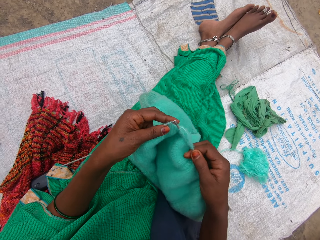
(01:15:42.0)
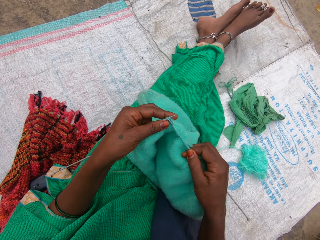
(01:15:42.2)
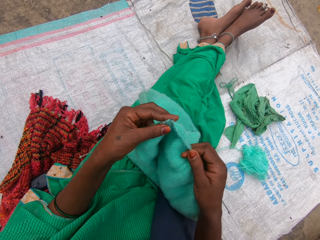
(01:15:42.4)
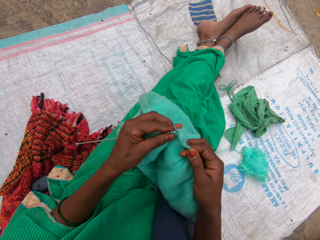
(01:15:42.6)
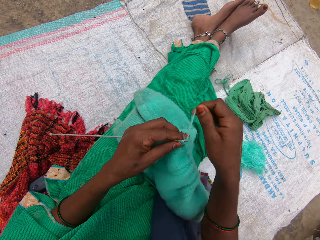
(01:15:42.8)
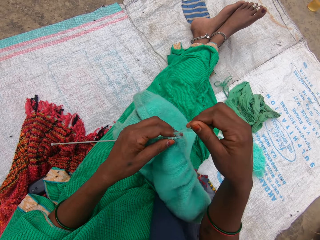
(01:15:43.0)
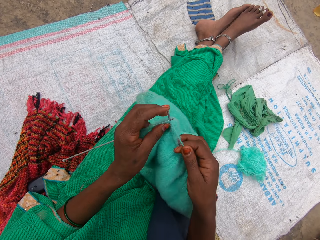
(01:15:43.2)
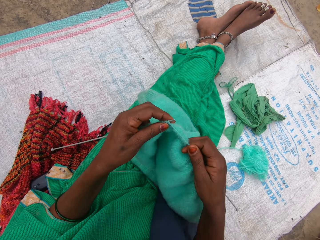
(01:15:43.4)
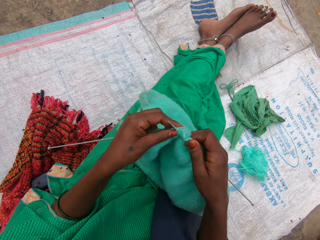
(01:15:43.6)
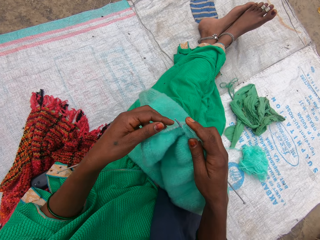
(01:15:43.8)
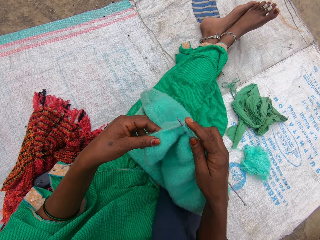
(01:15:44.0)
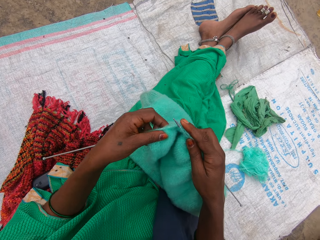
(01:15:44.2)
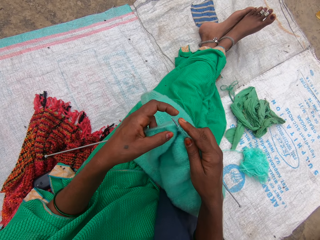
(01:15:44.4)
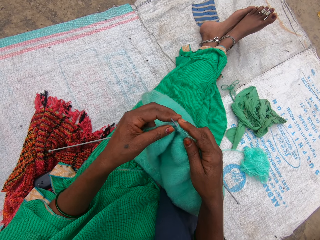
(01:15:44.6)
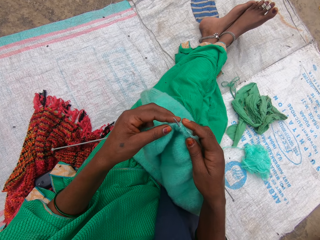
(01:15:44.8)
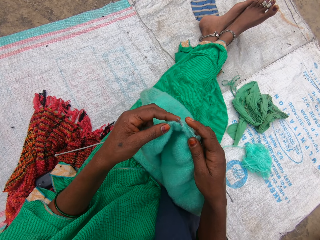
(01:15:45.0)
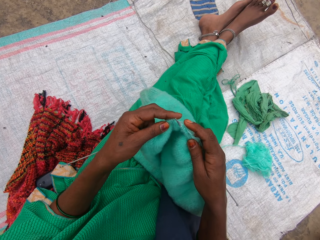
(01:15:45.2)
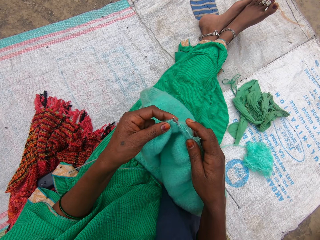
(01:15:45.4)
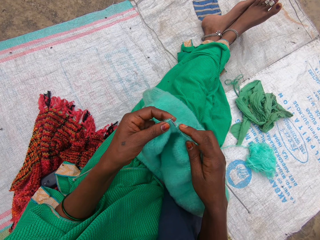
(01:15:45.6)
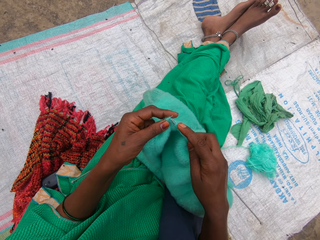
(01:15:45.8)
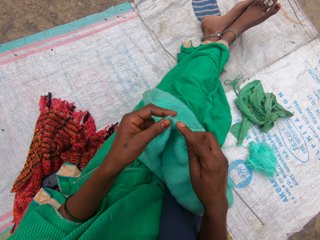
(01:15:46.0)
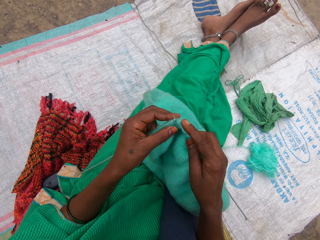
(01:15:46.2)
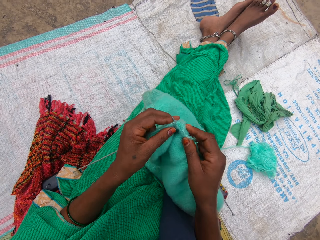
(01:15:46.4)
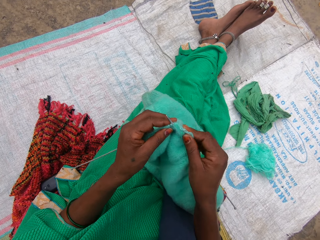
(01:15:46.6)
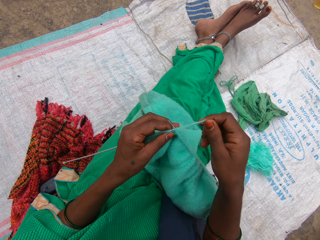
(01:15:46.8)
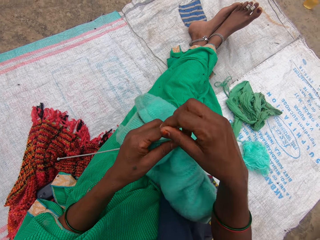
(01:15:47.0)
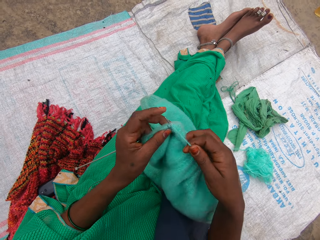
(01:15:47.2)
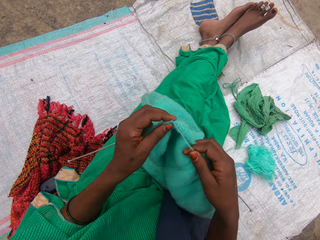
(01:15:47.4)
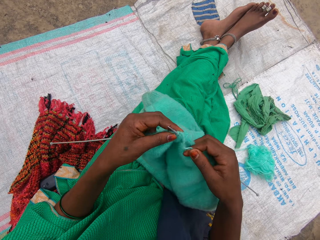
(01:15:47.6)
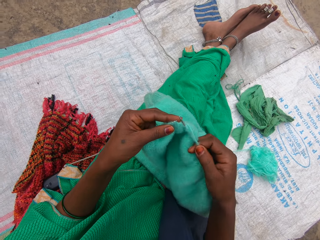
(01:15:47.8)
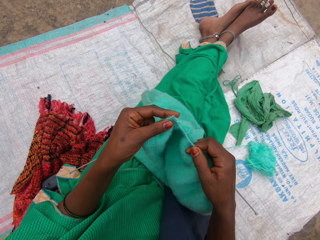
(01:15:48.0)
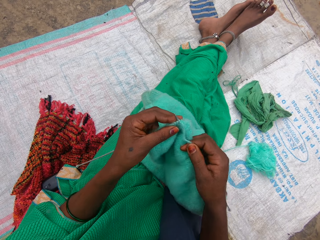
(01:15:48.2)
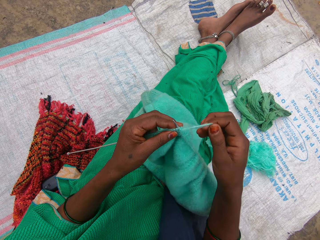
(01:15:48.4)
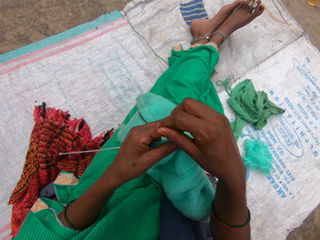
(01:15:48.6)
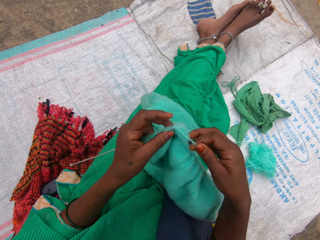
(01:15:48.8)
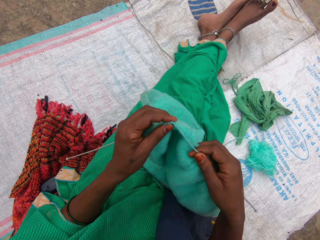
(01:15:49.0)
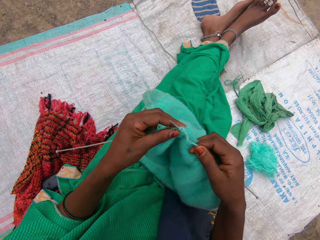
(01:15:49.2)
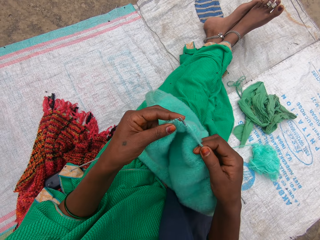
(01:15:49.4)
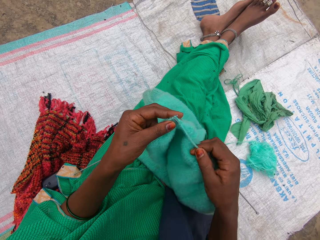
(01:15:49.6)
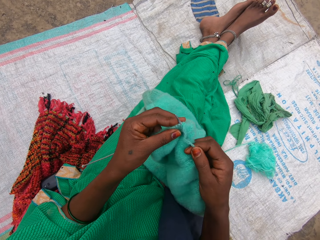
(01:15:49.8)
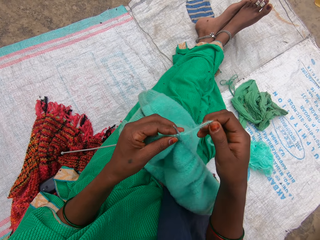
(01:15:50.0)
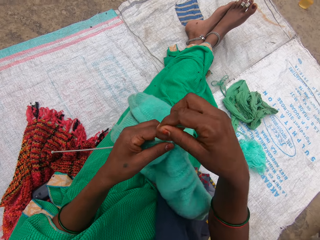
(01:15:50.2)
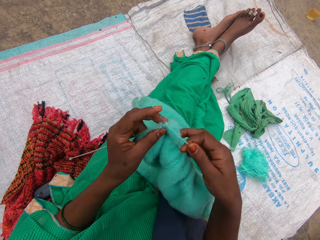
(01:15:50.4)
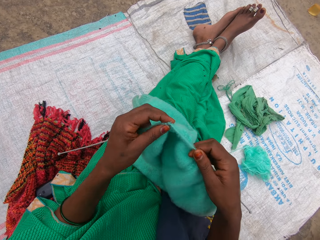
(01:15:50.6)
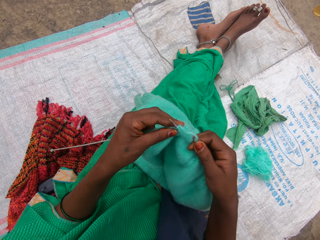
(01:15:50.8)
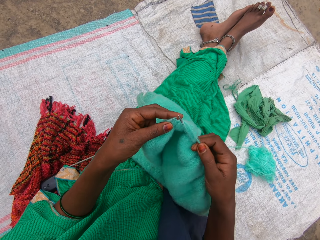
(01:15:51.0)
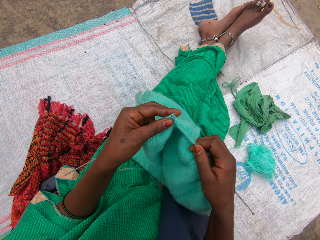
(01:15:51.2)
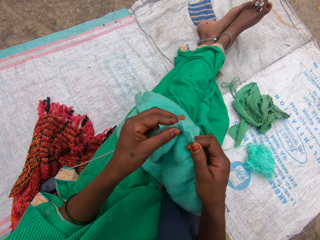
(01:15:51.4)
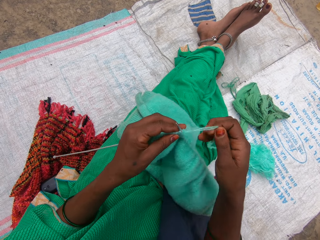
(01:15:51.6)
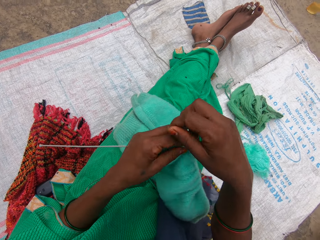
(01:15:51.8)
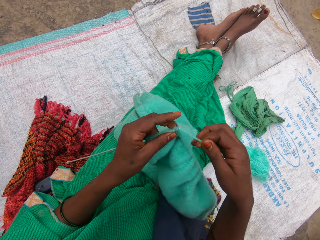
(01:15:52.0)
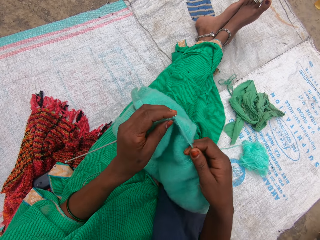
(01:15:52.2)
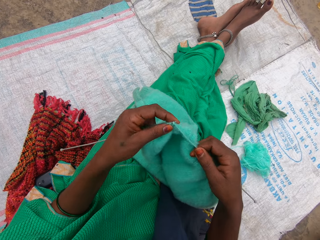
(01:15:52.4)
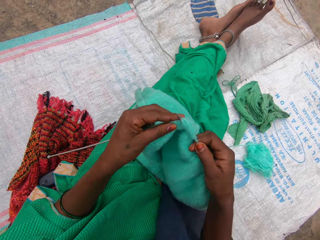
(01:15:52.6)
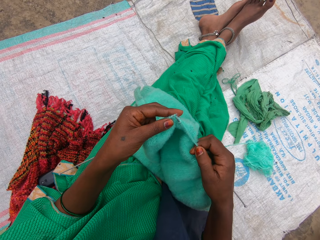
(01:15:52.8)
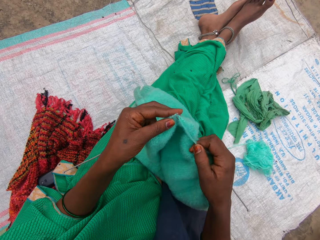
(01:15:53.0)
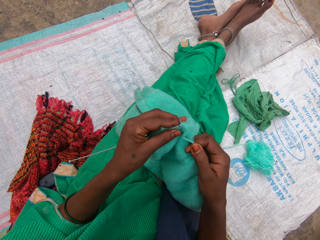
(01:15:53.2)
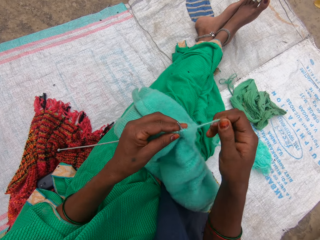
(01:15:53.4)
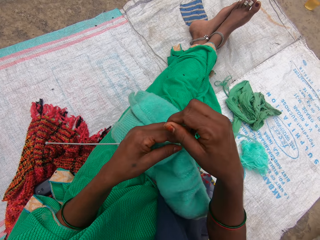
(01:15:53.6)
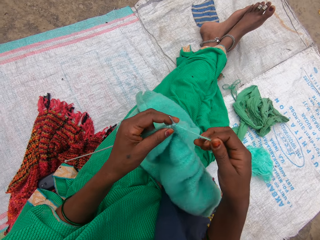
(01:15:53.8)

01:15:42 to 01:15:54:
The camera wearer adjusts the fabric. They crochet the fabric.

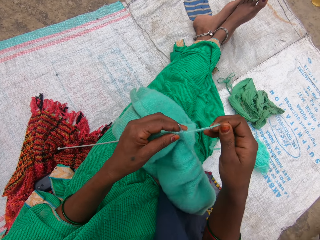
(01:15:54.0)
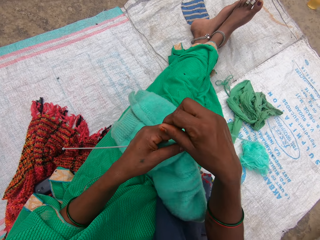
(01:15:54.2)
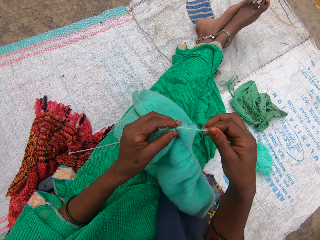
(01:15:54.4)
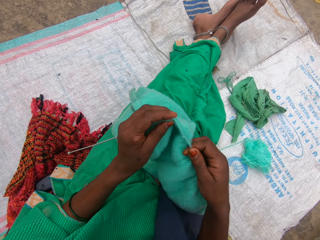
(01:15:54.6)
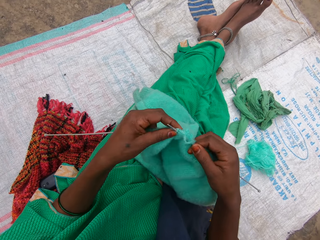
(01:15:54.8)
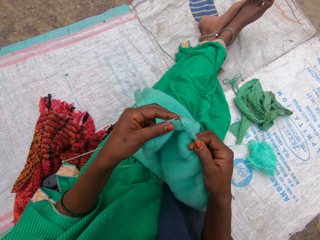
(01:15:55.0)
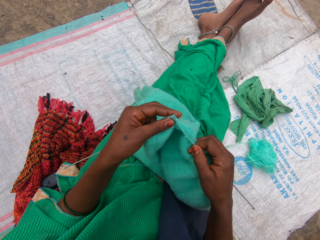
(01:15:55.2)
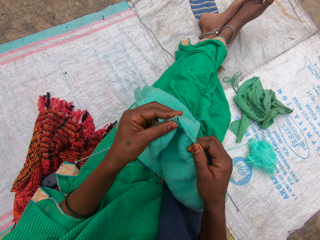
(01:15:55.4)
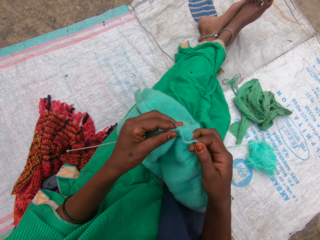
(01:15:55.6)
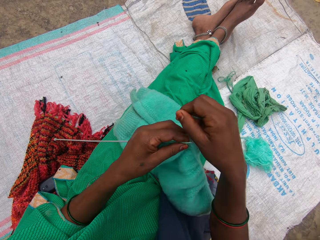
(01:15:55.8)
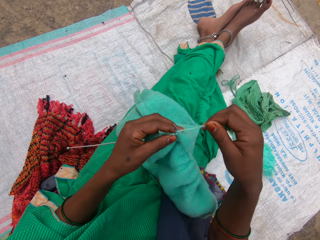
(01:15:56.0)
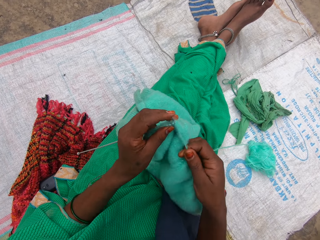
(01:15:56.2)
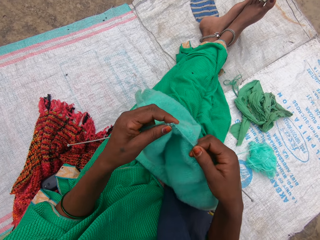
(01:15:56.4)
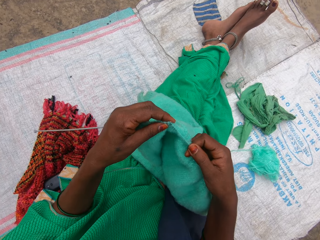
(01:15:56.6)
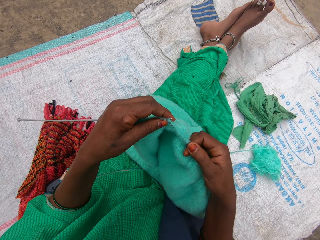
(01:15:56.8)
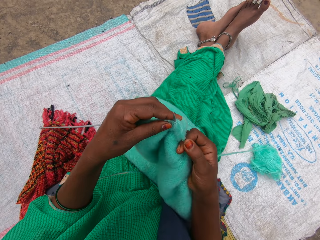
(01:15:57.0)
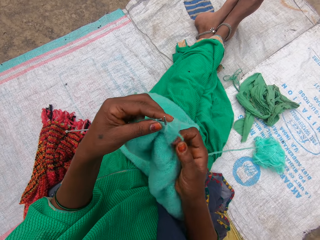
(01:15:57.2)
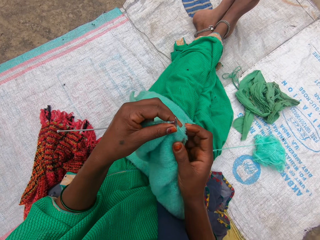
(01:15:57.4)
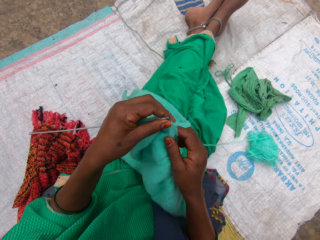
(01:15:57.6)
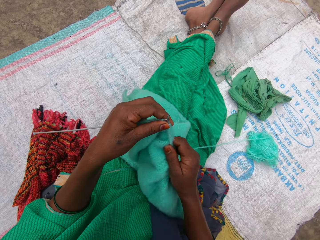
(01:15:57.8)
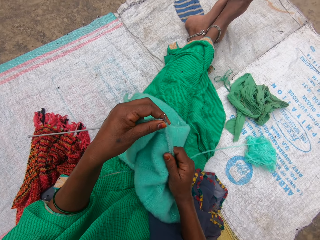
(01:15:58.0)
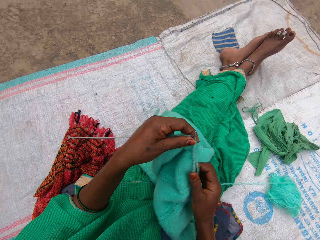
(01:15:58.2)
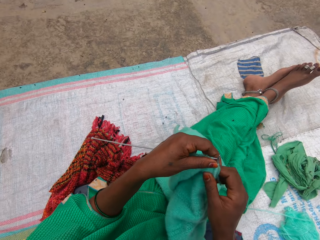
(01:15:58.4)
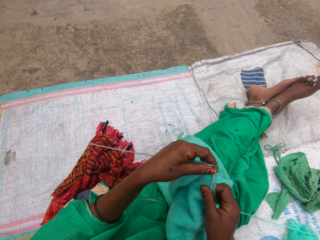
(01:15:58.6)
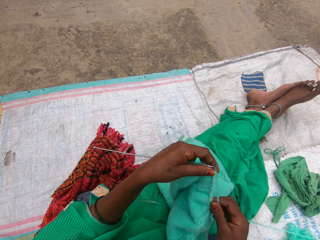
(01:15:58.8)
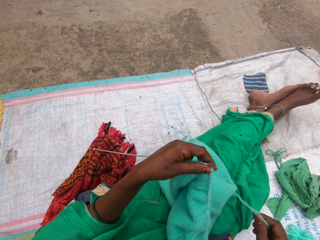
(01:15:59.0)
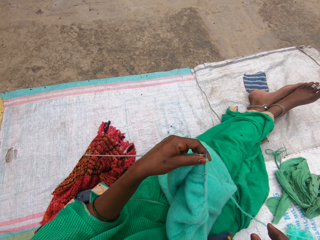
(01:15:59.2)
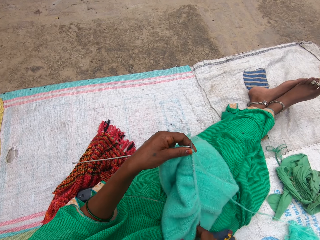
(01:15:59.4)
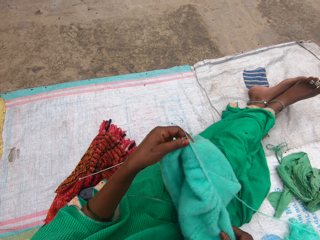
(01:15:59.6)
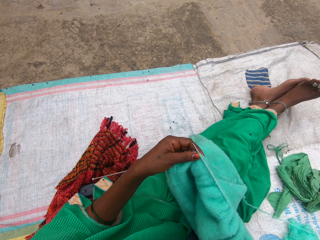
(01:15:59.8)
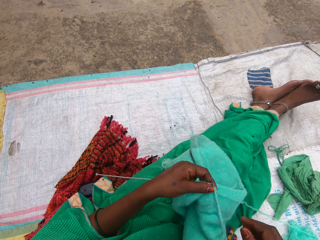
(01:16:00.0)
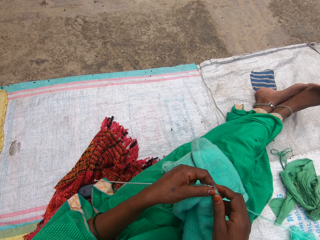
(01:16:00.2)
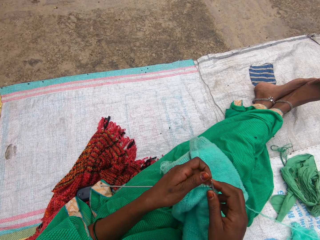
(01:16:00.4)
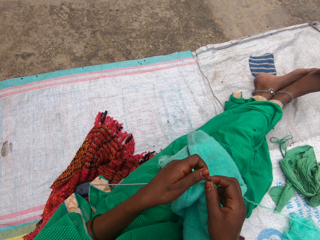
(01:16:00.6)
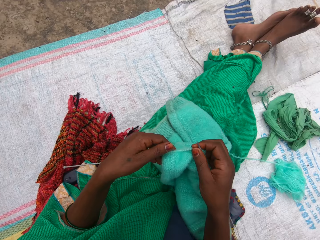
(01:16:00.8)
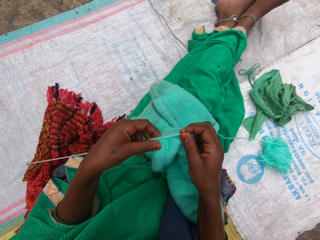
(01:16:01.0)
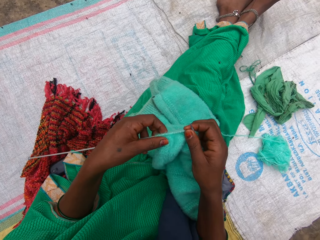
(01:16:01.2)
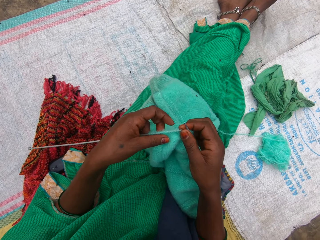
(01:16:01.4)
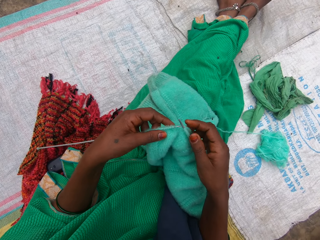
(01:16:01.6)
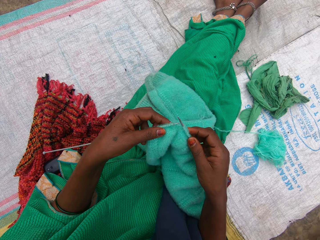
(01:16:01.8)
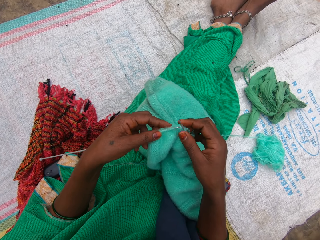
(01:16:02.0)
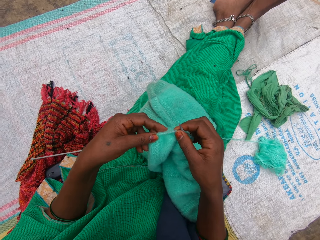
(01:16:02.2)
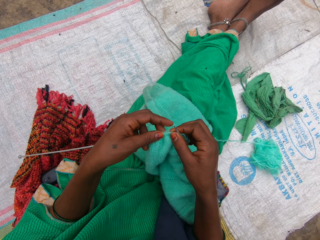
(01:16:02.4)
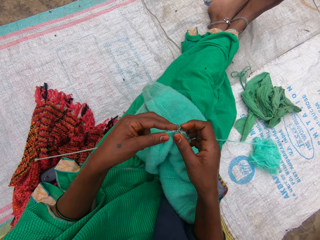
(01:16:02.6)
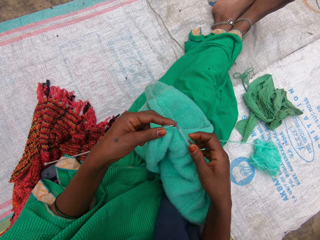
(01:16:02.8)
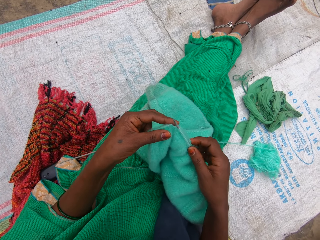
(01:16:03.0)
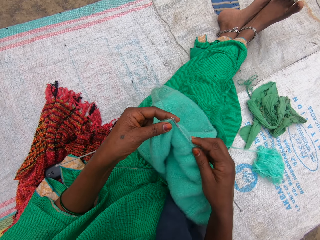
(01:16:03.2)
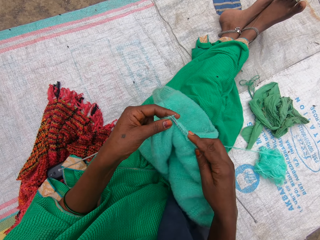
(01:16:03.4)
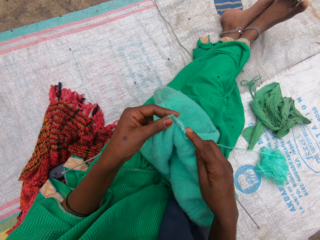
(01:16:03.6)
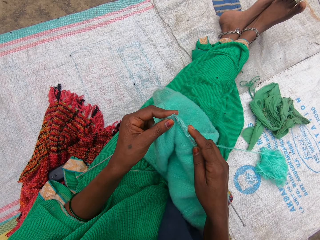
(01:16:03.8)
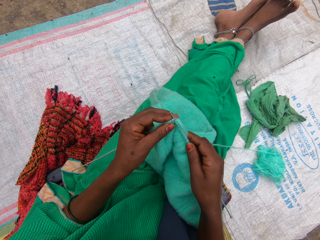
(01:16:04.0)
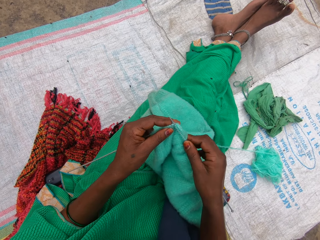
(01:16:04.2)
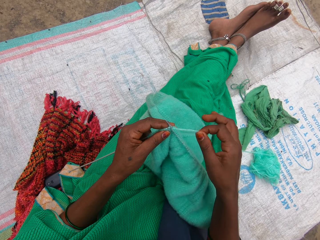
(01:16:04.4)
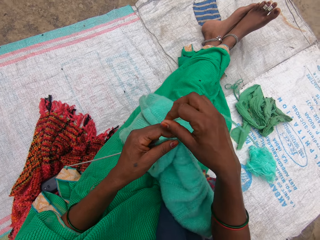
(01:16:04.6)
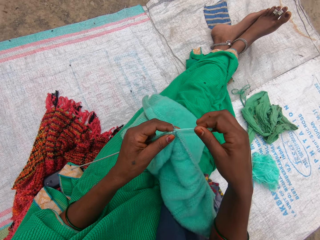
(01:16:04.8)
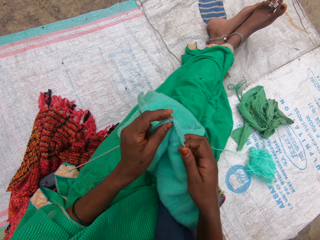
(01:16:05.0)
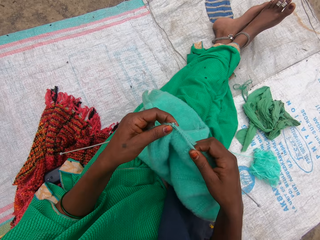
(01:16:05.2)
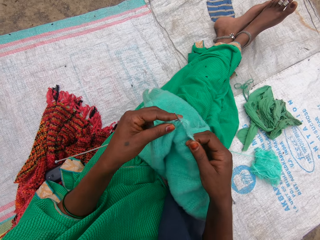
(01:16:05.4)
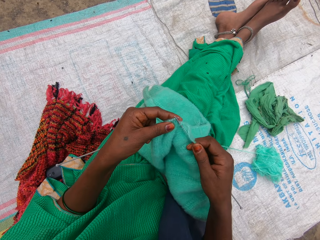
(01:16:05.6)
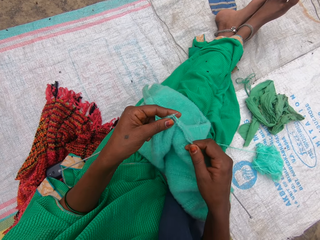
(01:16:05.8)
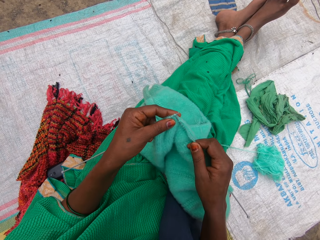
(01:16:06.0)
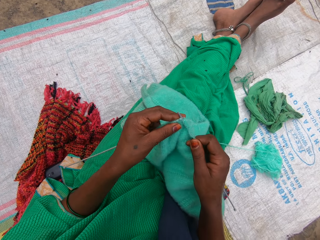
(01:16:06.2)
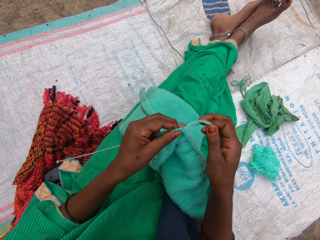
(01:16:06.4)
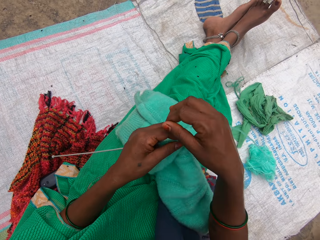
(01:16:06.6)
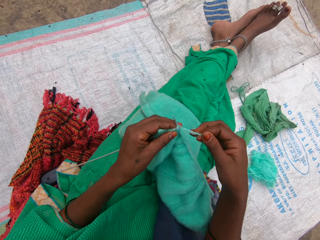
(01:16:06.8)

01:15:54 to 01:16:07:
The camera wearer straightens the fabric. They spread the thread. They adjust the fabric. They adjust the fabric again. They crochet the fabric.
